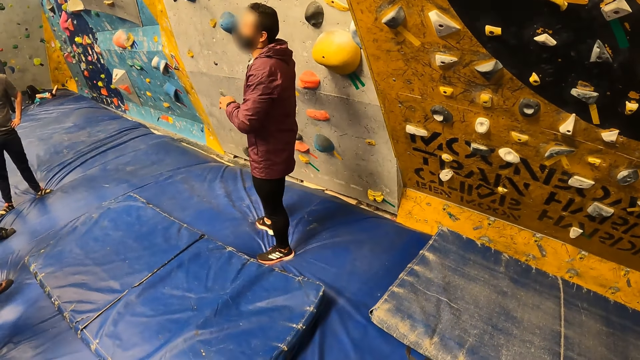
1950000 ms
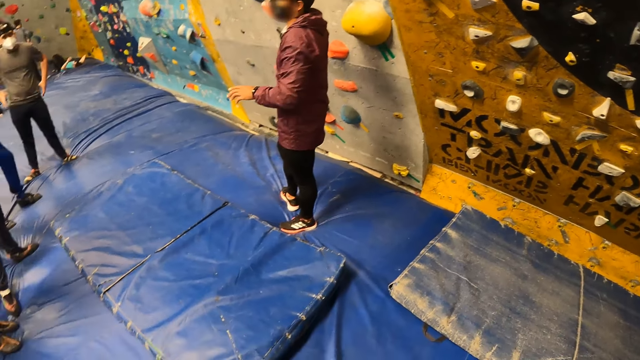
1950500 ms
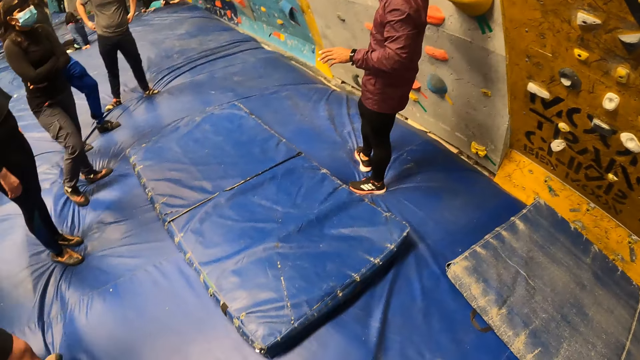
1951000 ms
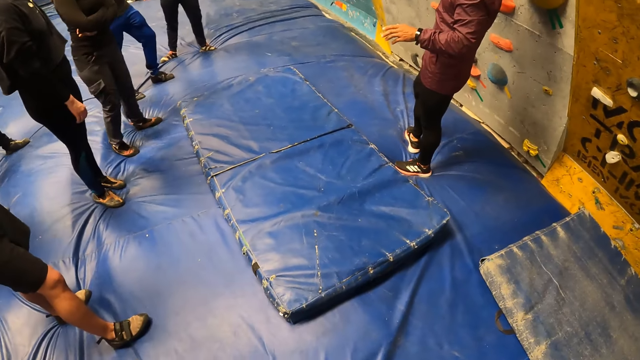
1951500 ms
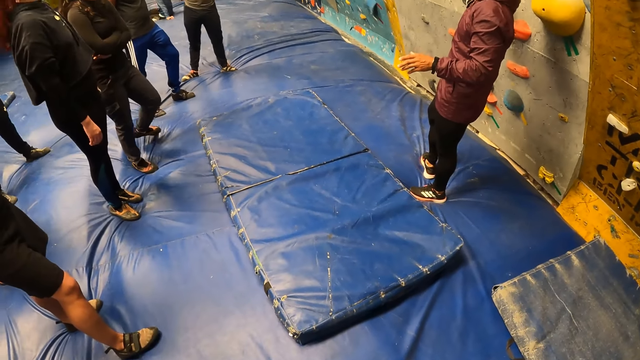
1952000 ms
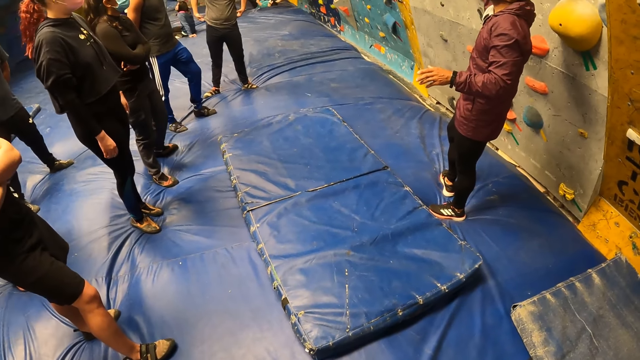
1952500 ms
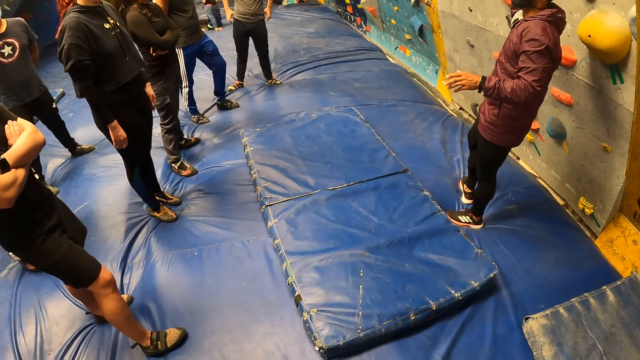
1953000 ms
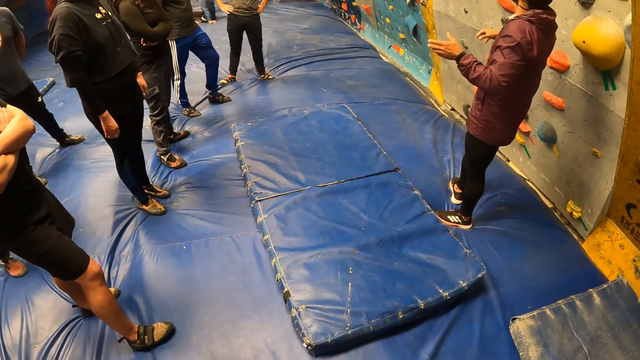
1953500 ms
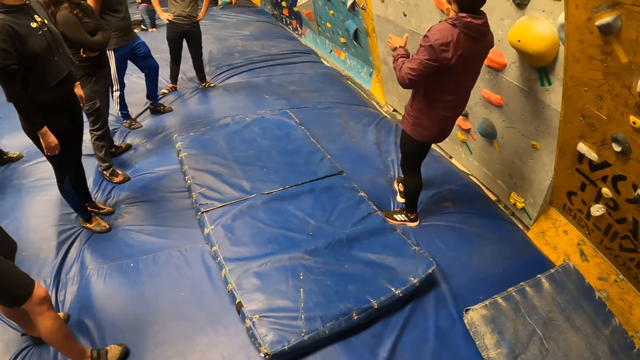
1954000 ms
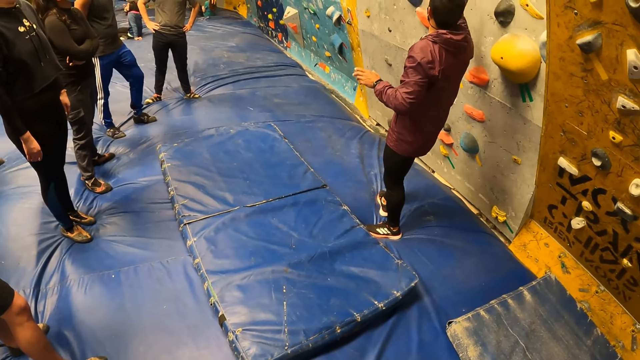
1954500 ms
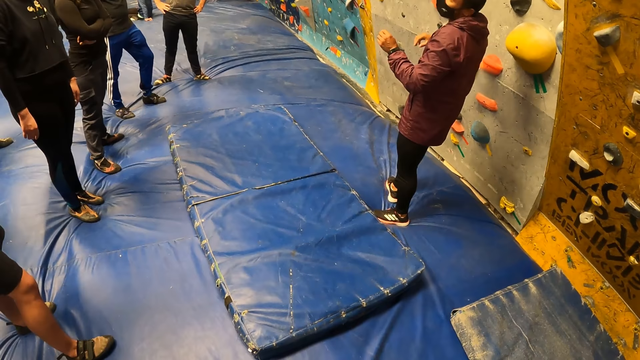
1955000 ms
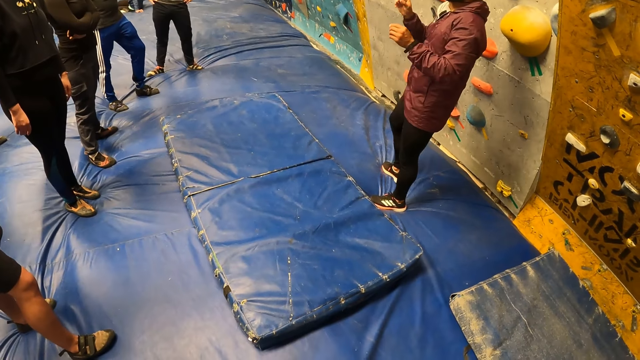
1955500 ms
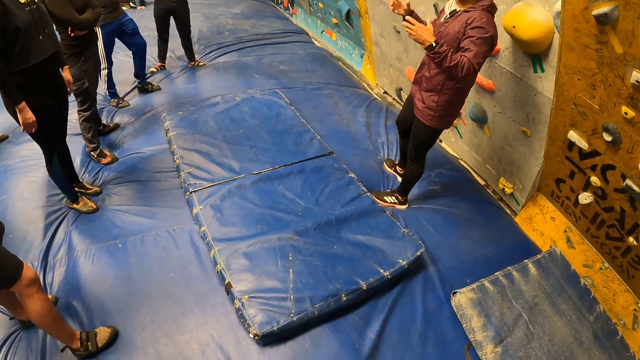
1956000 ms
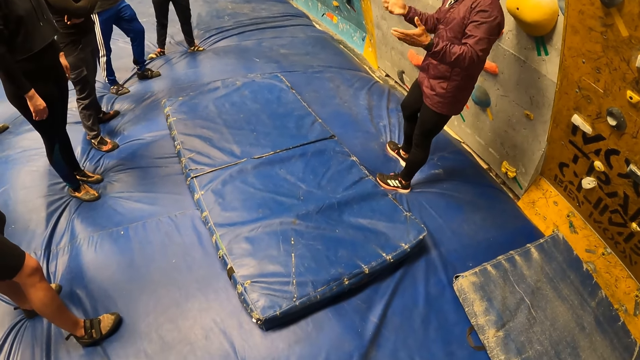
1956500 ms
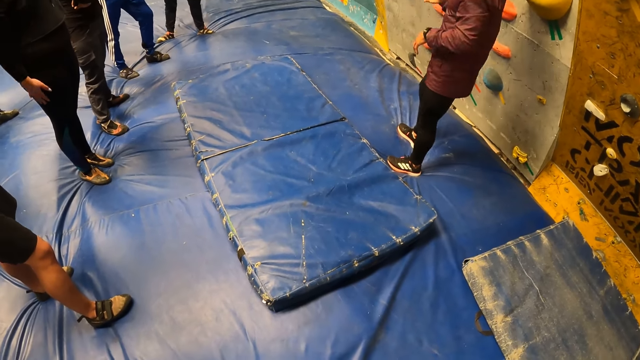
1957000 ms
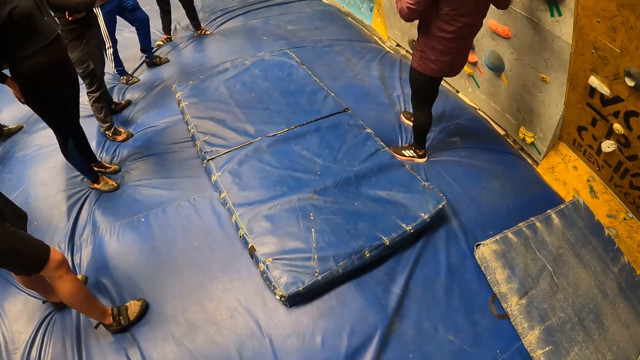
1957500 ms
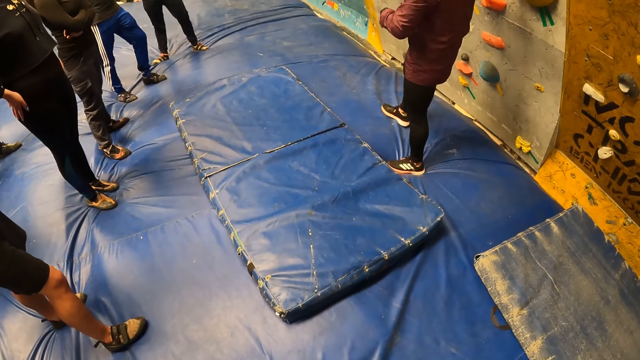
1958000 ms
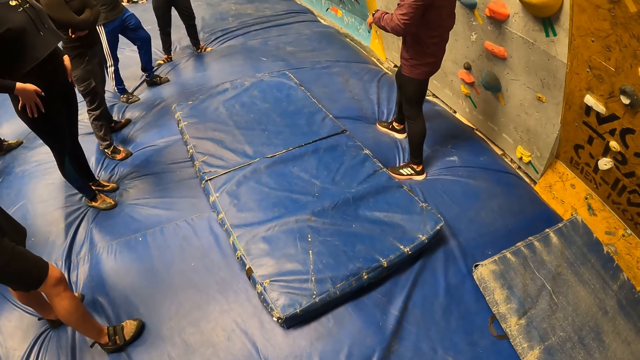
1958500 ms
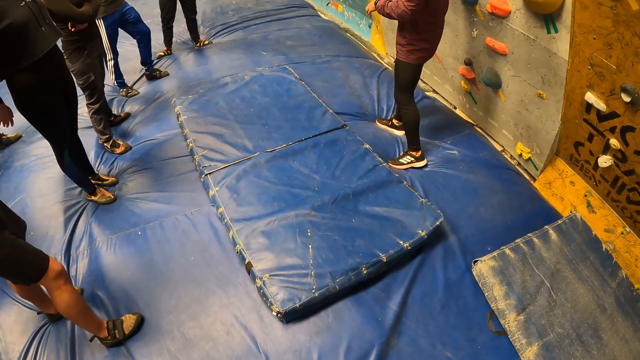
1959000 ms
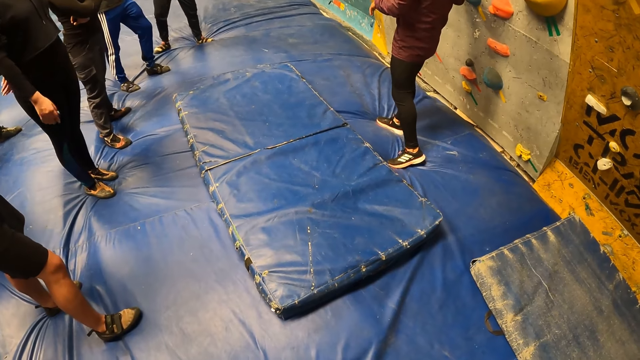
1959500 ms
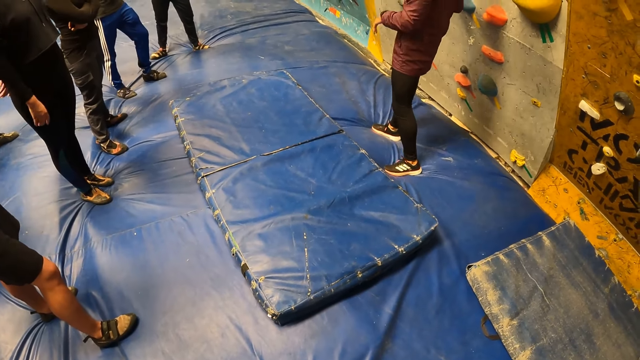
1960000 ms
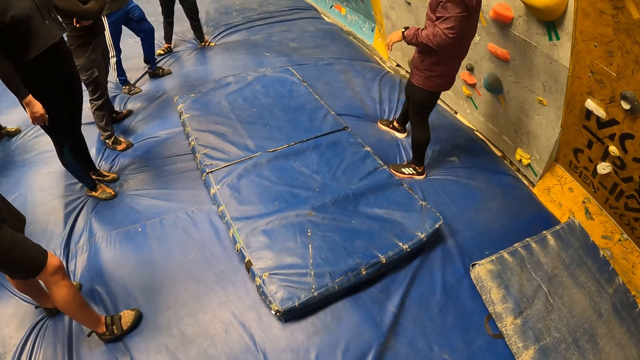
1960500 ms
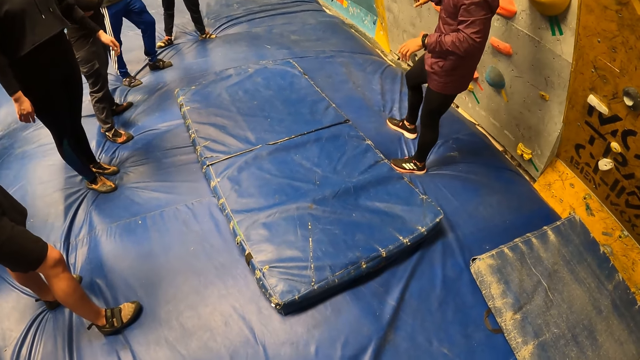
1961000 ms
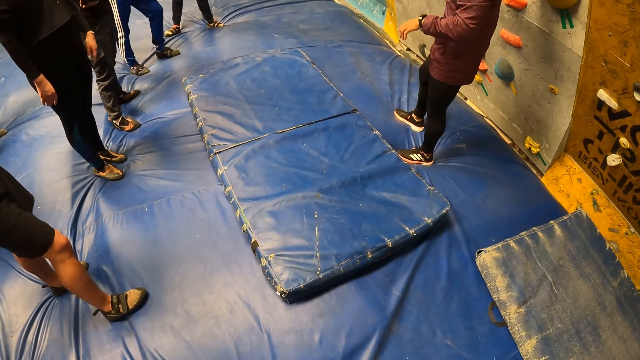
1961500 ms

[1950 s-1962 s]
The camera wearer looks around repeatedly.

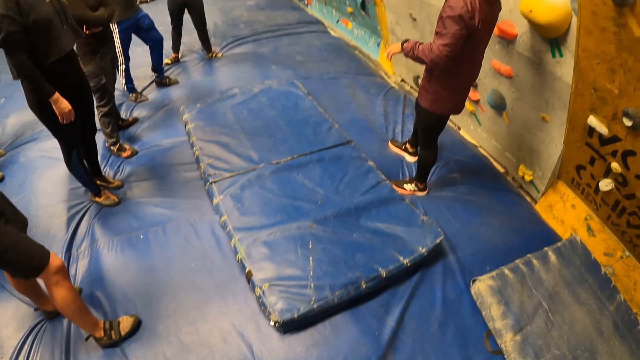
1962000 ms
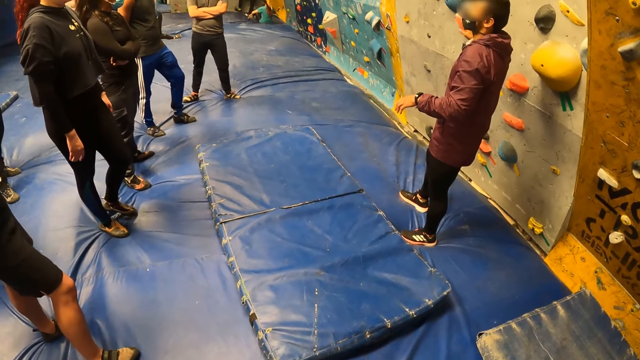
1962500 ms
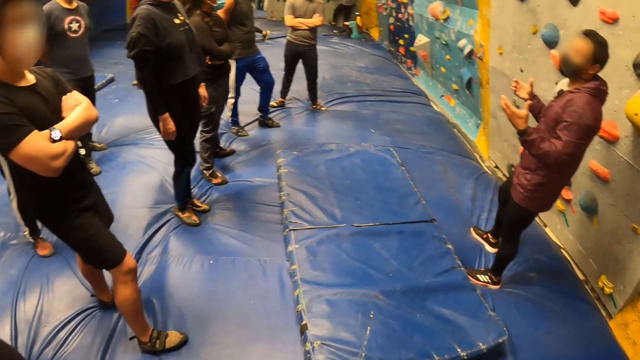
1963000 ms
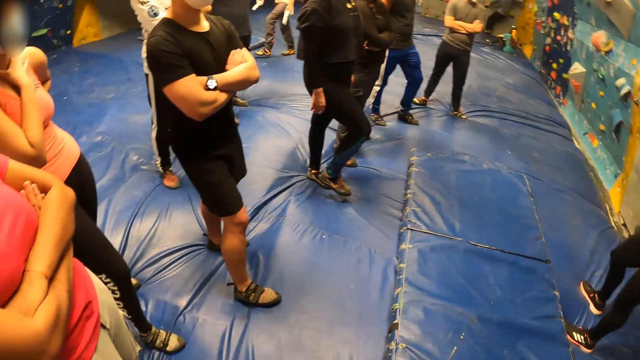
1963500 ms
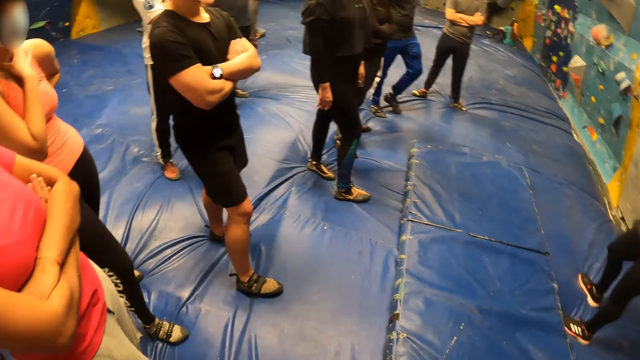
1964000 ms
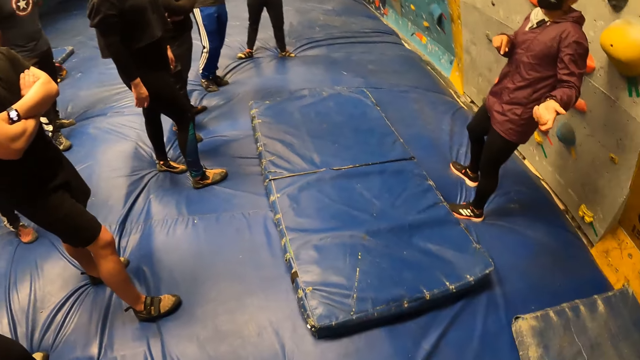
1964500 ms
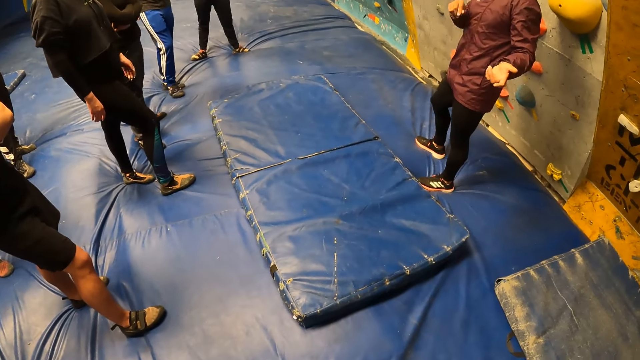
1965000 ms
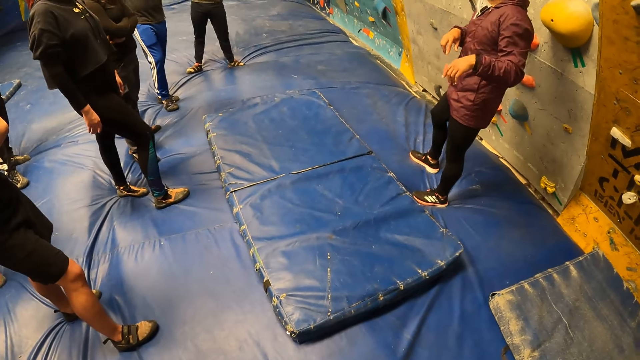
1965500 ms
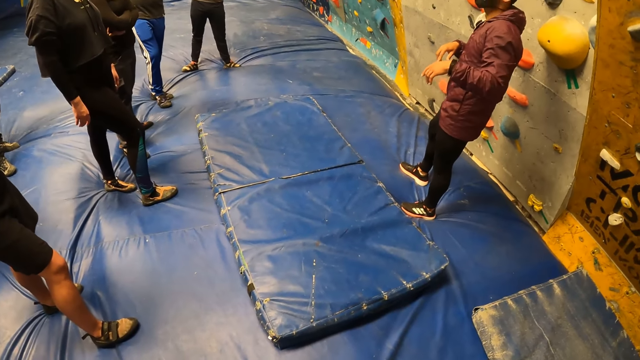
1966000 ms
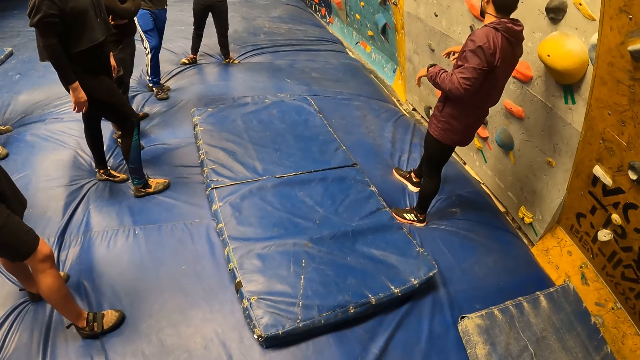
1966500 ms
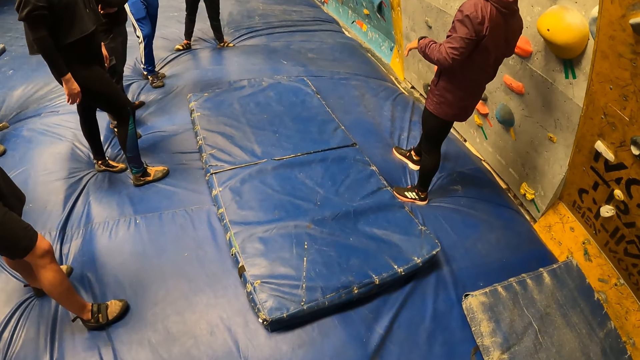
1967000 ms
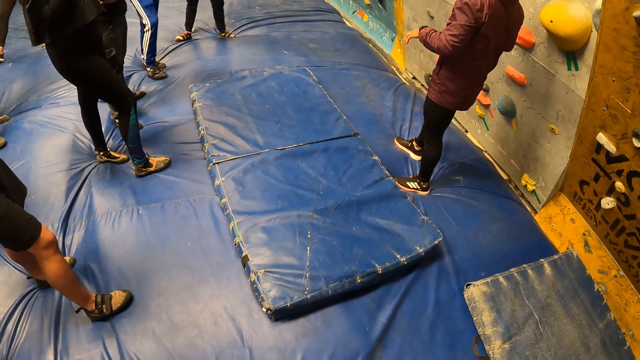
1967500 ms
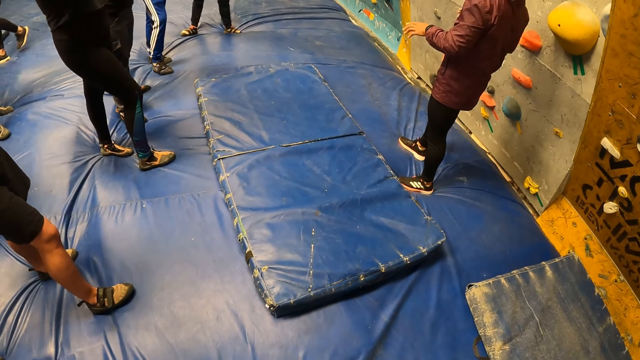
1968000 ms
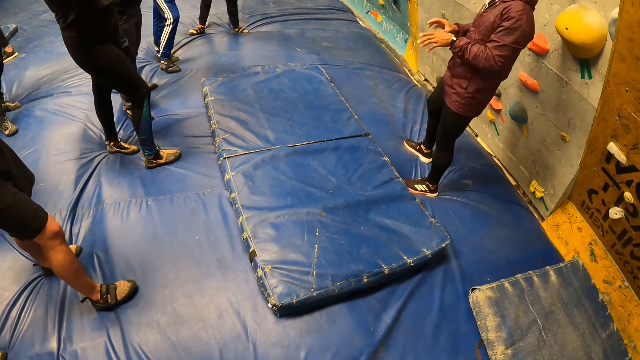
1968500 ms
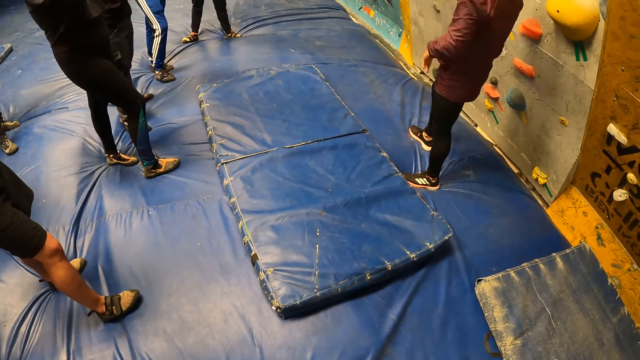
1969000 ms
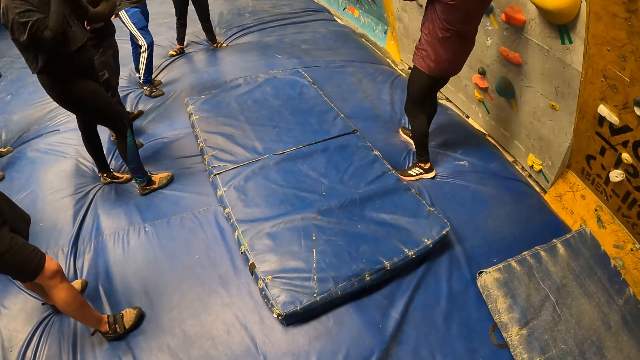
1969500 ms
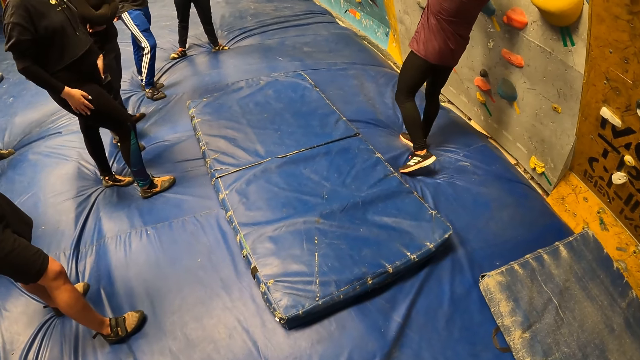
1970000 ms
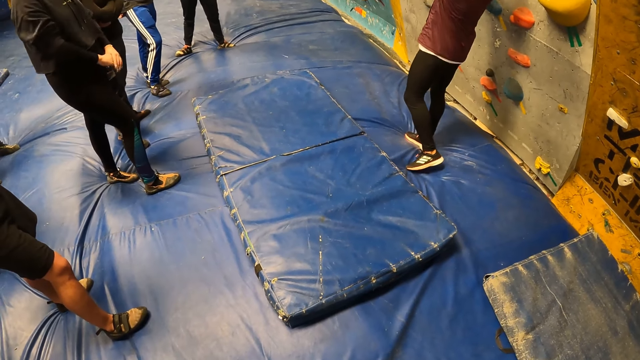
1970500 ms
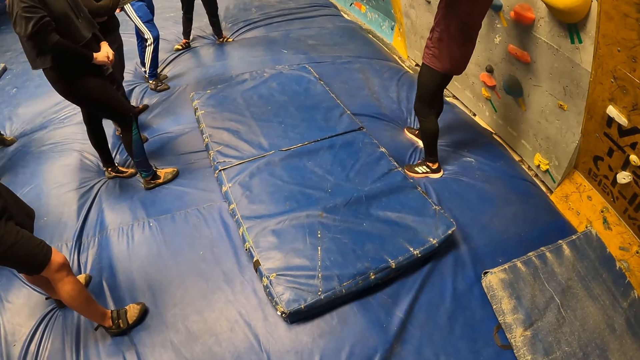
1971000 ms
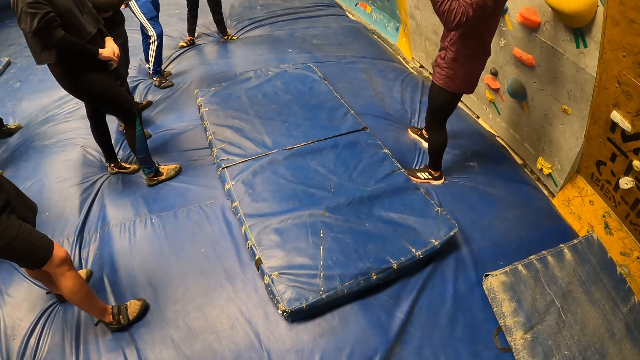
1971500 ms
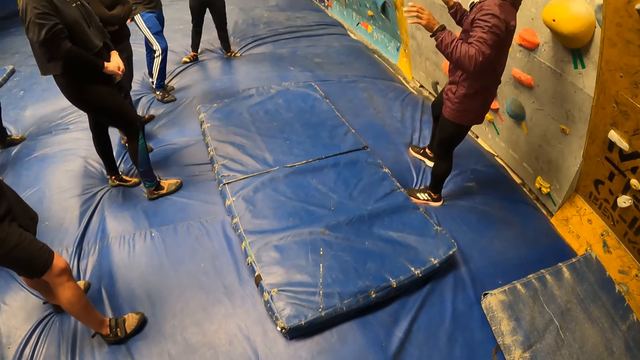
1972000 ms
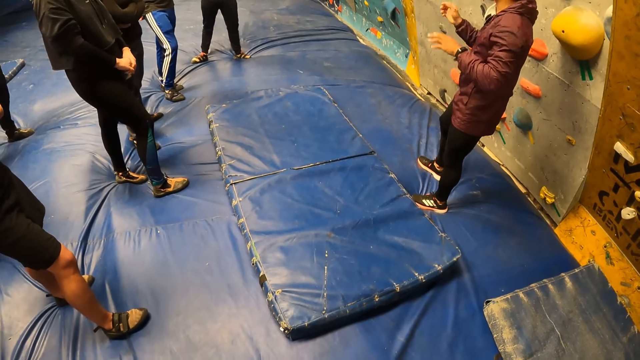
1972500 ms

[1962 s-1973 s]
The camera wearer looks around.
